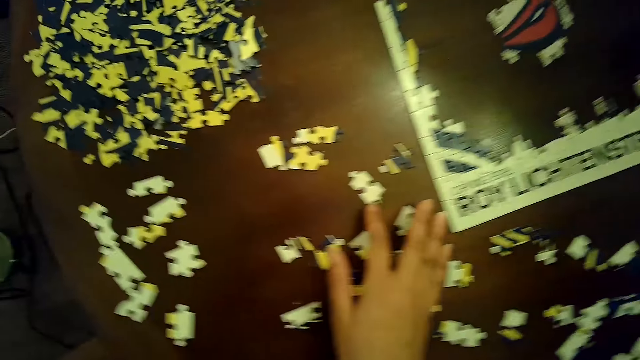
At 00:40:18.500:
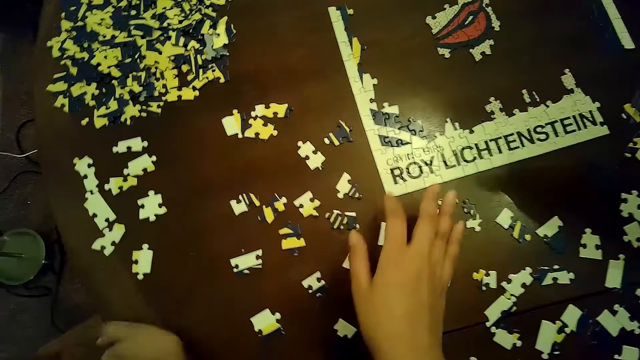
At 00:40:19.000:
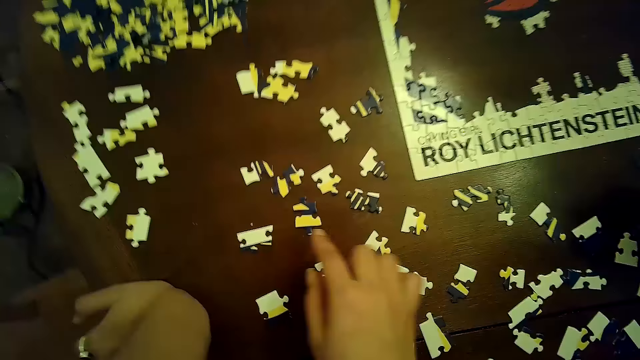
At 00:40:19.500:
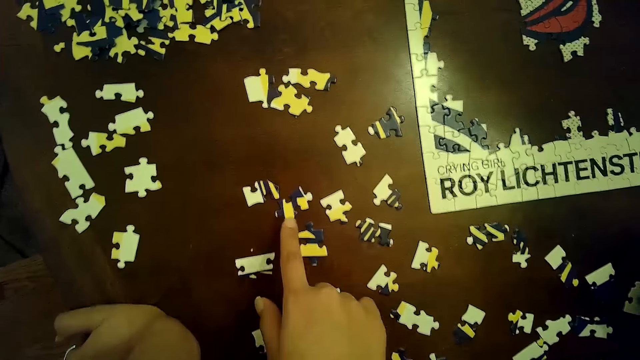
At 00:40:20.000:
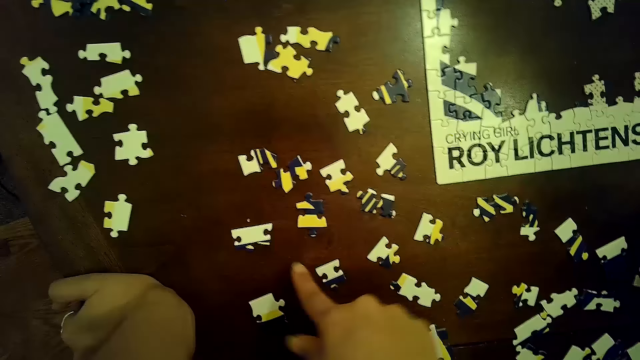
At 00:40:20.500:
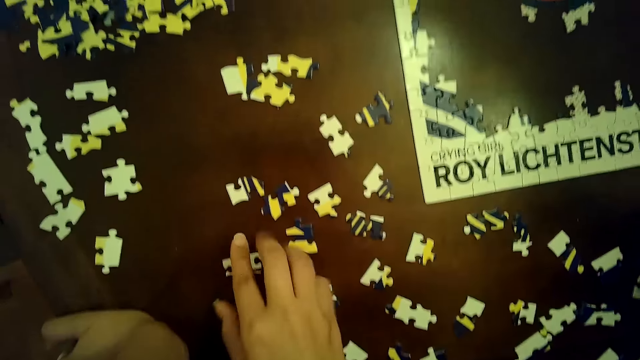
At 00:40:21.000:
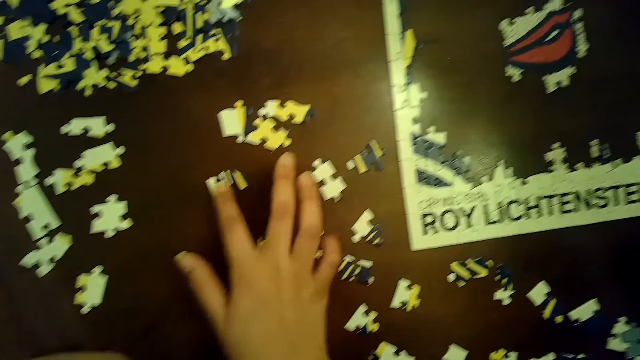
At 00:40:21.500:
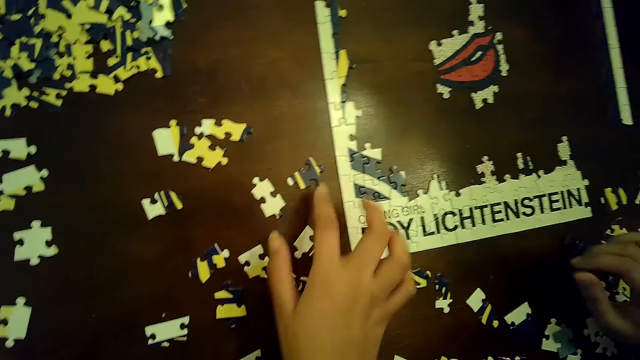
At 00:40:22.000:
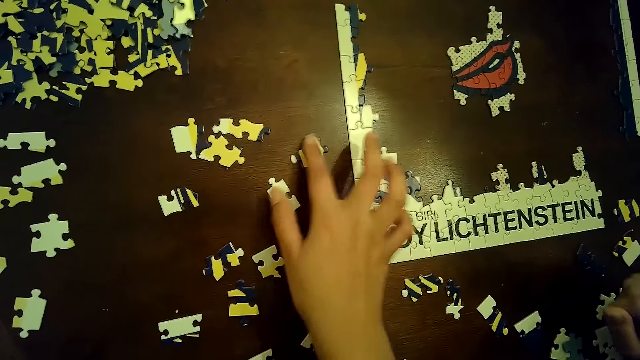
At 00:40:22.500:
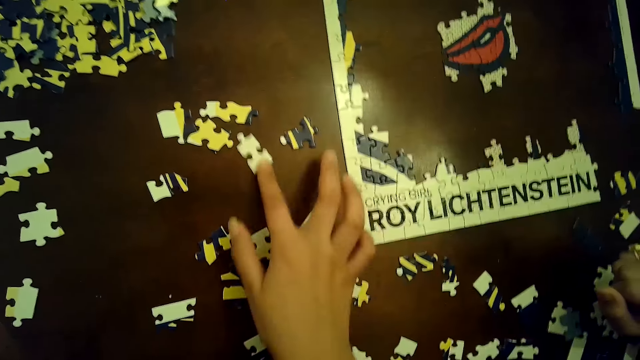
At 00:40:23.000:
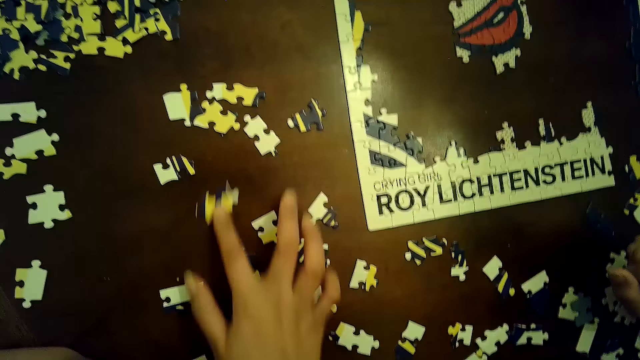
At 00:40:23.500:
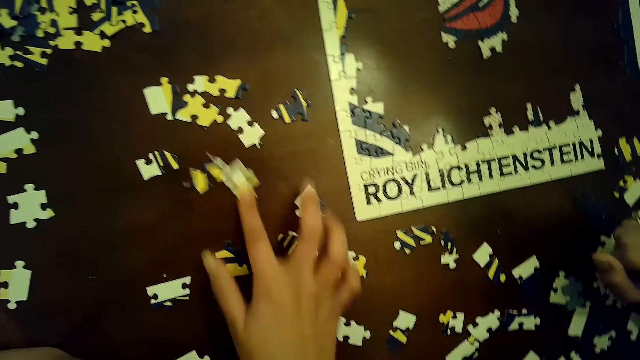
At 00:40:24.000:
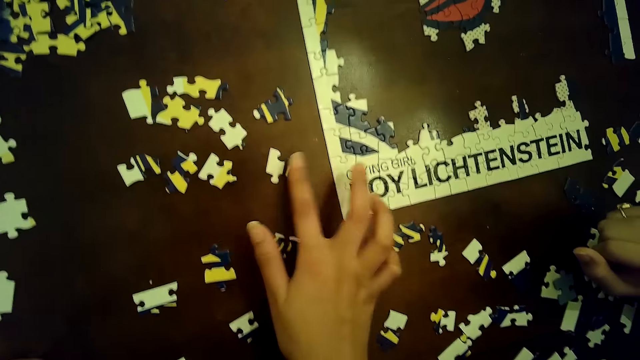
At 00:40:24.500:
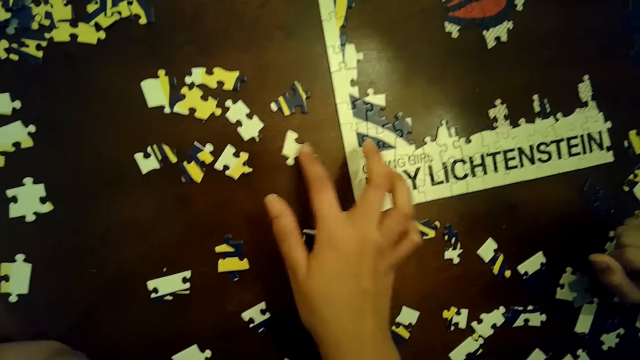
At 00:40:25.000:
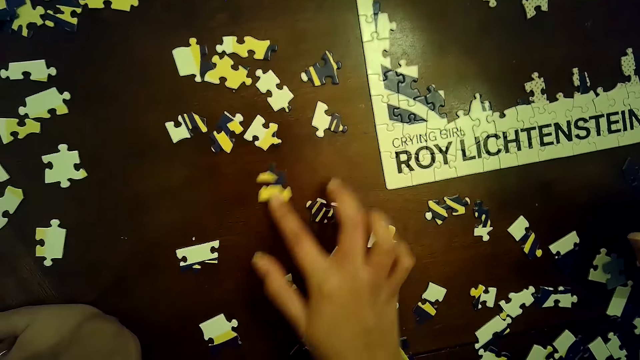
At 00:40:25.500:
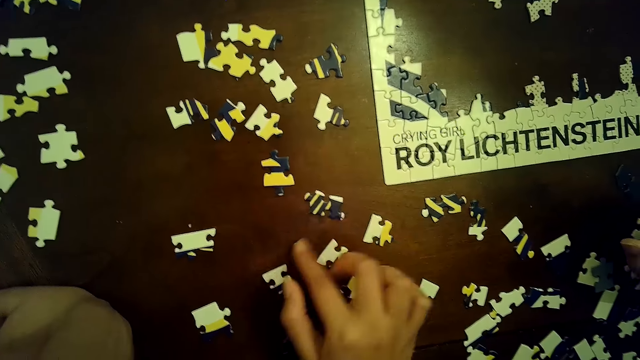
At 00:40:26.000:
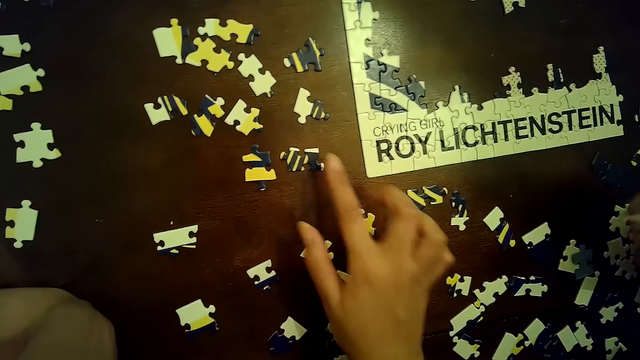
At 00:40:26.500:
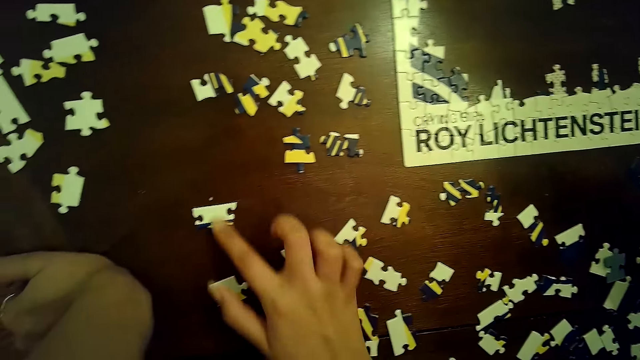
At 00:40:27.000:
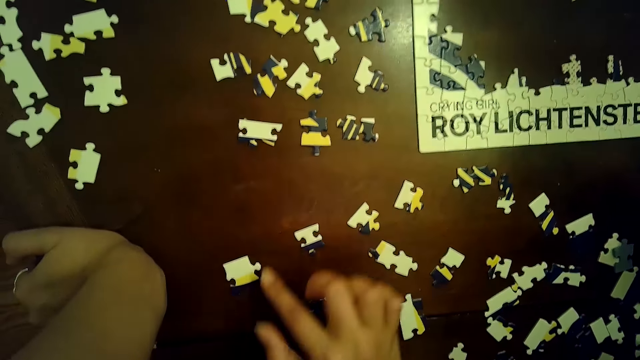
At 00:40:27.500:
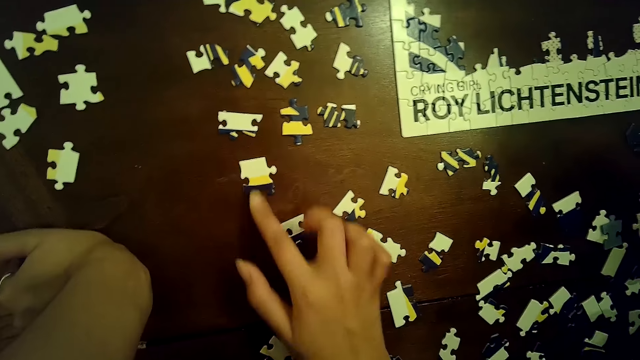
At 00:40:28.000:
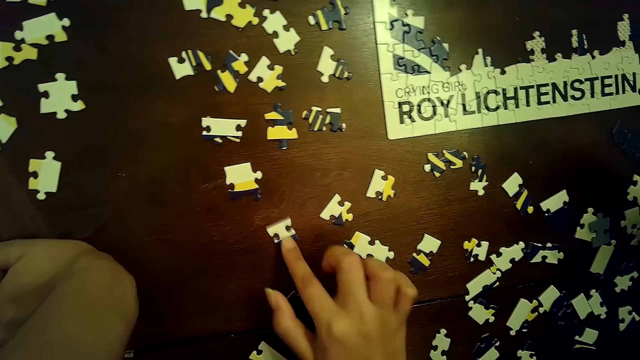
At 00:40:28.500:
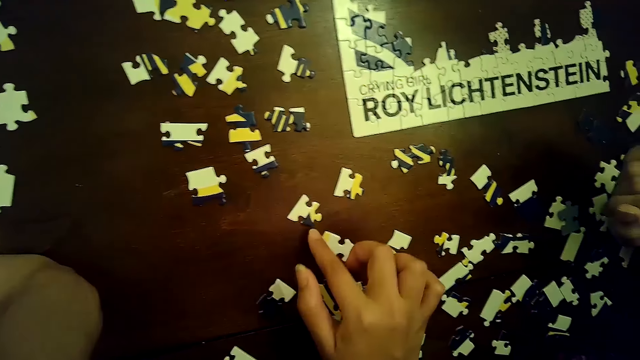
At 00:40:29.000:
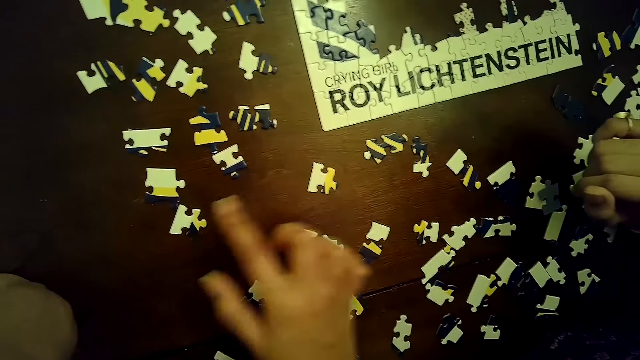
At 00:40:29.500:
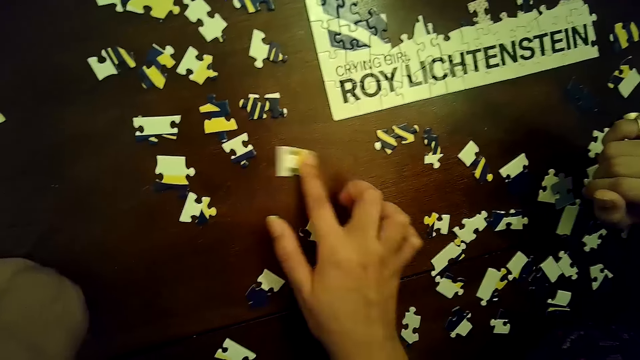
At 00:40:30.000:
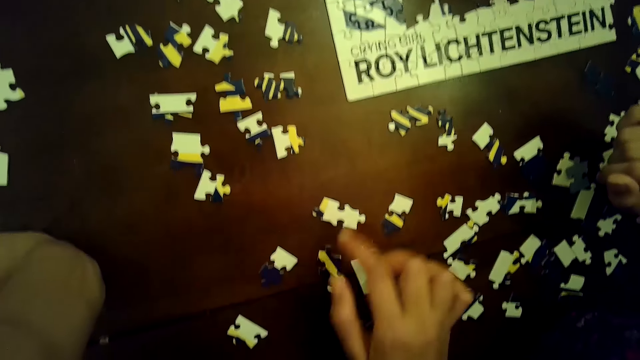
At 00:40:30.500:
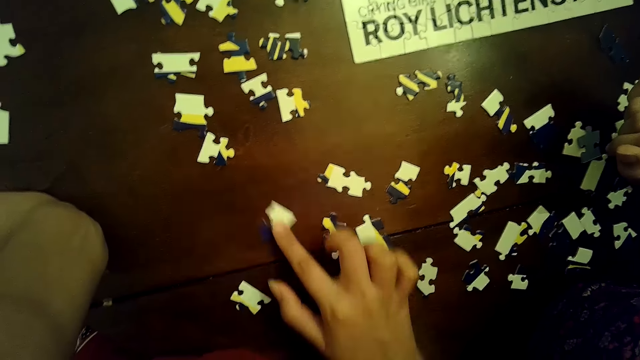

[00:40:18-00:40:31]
The camera wearer moves a puzzle piece with her right hand. She jolts the puzzle pieces. She moves a puzzle piece with her right hand repeatedly.

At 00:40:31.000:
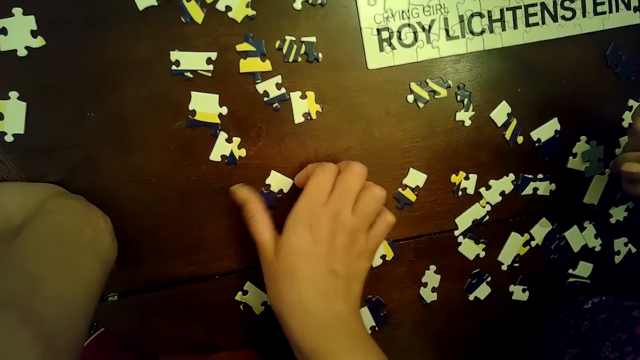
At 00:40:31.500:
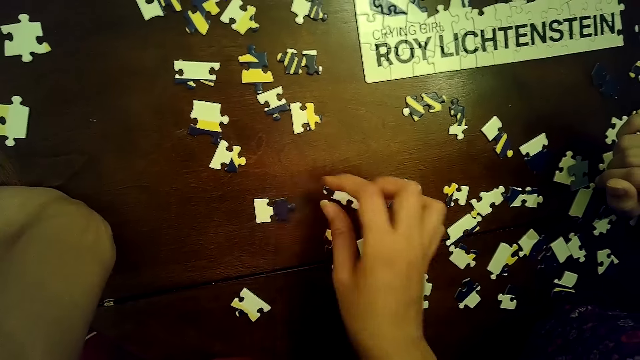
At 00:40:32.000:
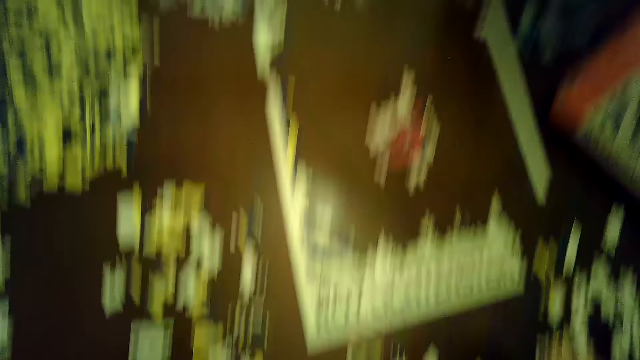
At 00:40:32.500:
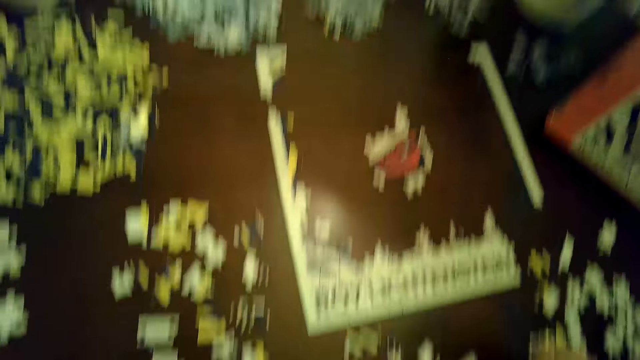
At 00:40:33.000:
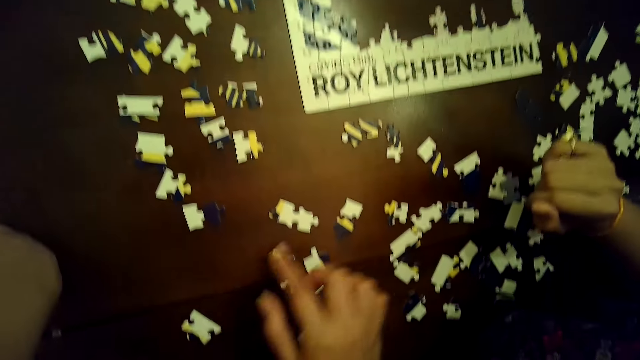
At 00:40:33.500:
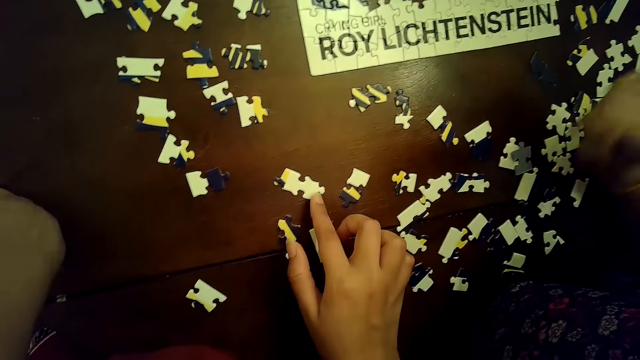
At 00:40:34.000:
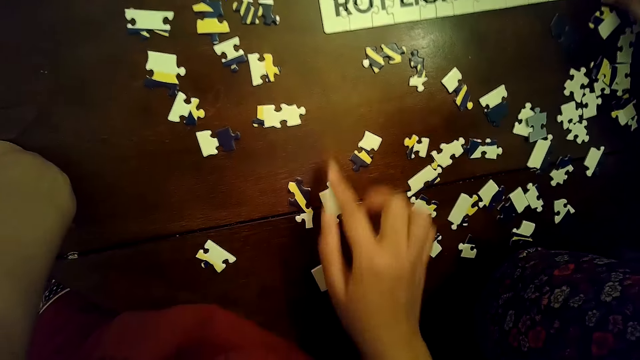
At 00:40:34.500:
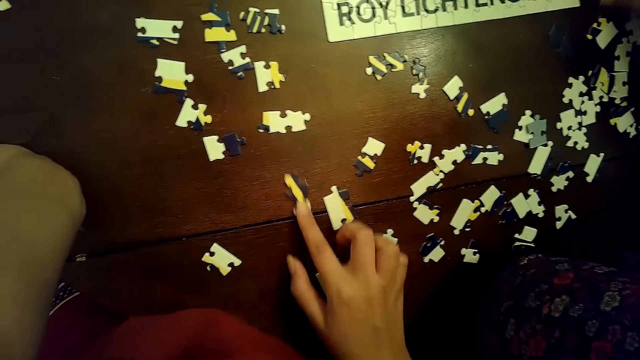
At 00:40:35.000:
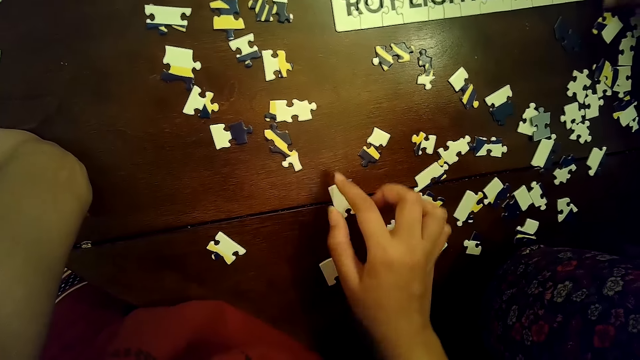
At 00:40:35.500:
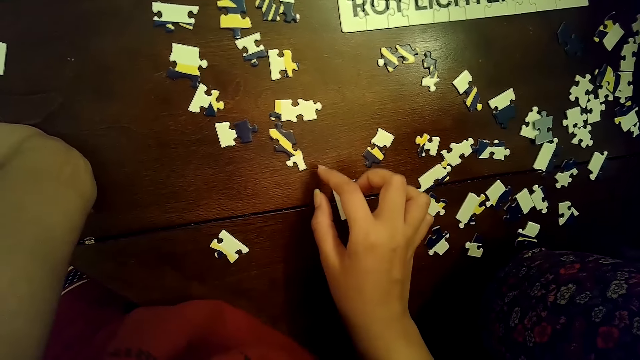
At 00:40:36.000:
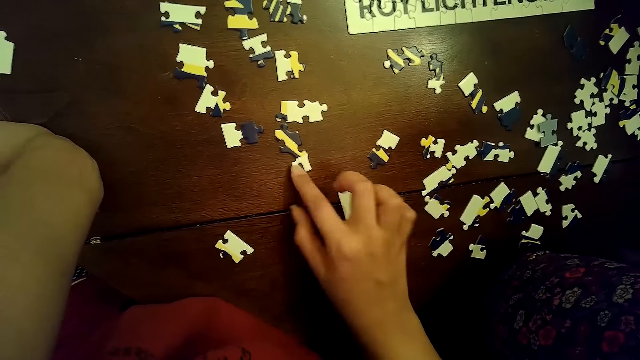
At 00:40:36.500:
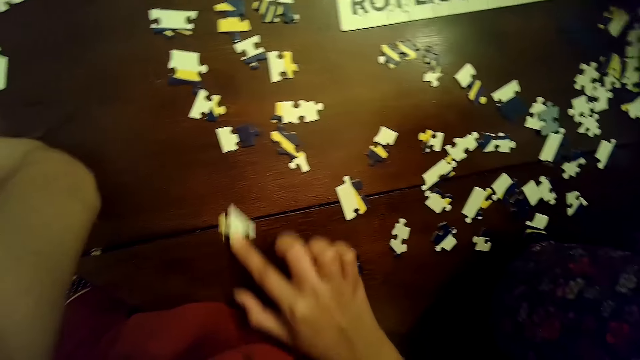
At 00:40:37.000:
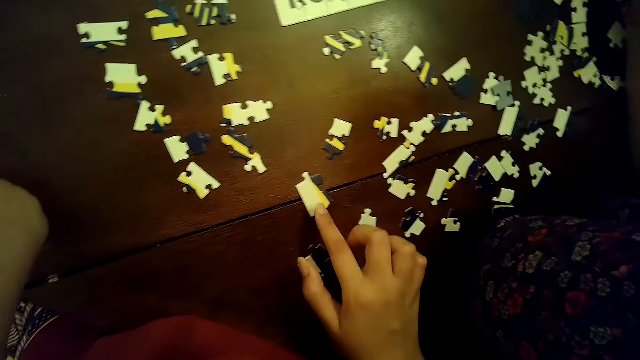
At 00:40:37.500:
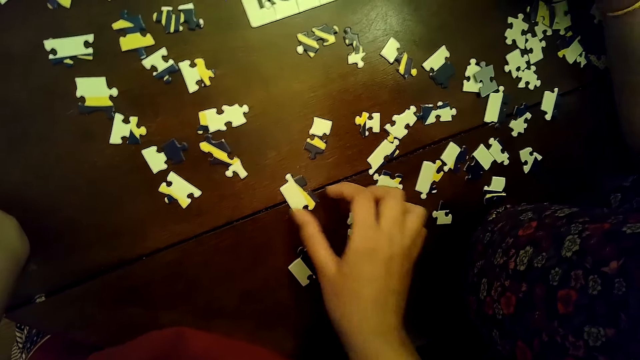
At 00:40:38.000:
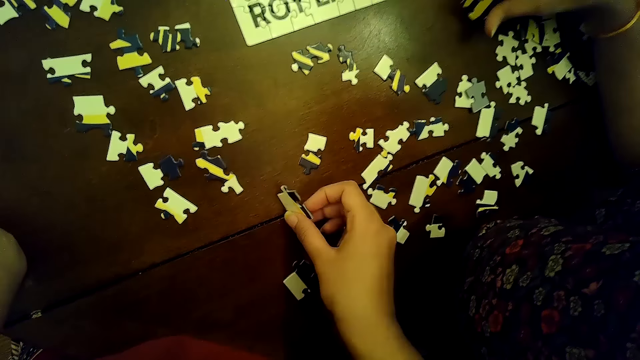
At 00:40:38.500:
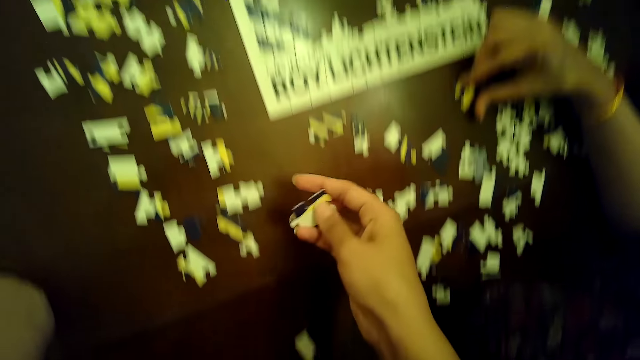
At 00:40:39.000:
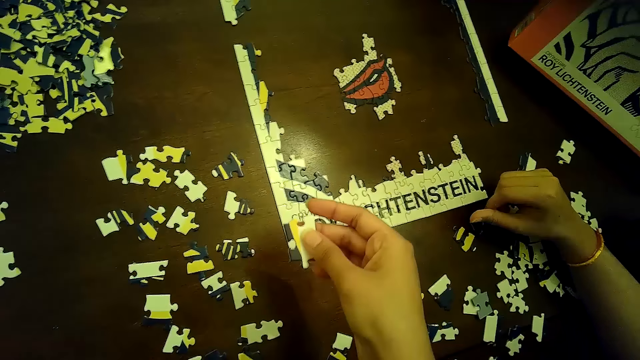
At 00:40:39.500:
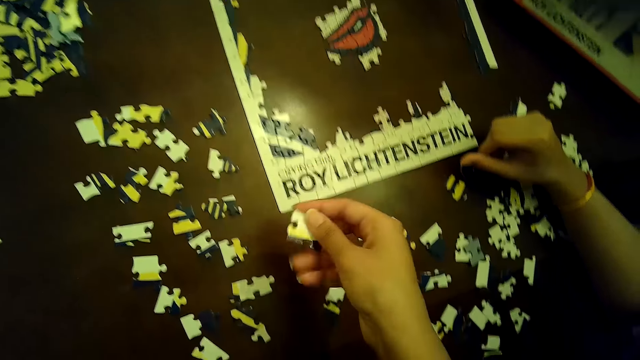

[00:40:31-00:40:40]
The camera wearer rotates the puzzle piece with her right hand. She moves the puzzle piece with her right hand. She stares at the table. She moves a puzzle piece with her right hand repeatedly. She jolts the puzzle pieces. She picks a puzzle piece from the table with her right hand. A woman places a puzzle piece on the table with her right hand.
